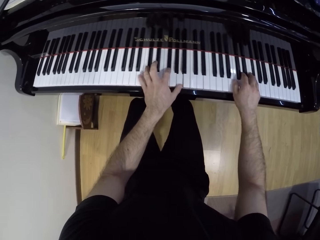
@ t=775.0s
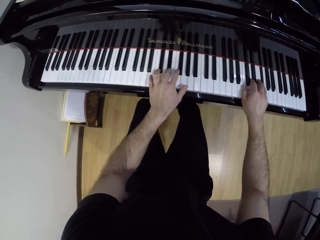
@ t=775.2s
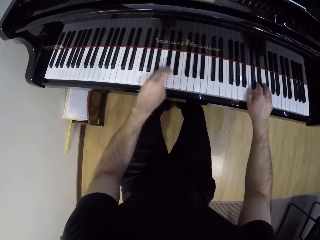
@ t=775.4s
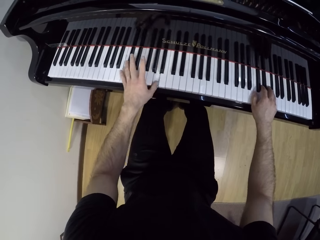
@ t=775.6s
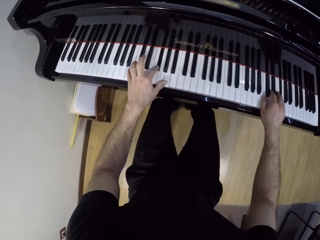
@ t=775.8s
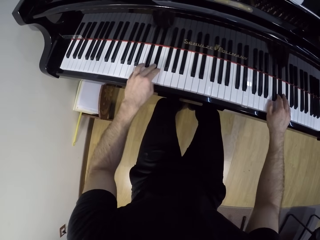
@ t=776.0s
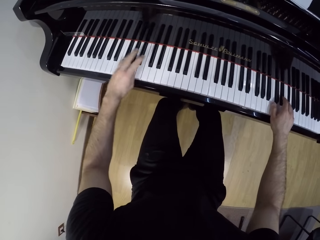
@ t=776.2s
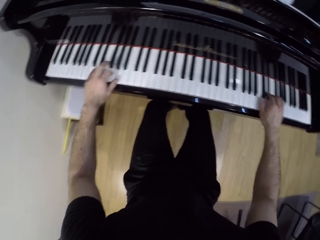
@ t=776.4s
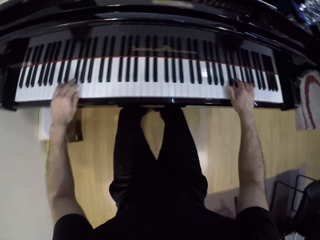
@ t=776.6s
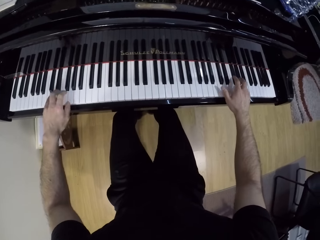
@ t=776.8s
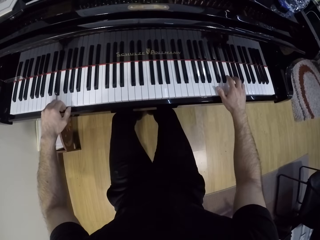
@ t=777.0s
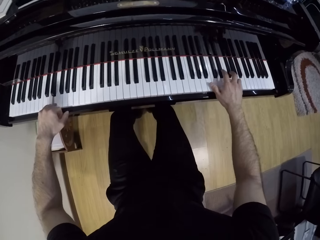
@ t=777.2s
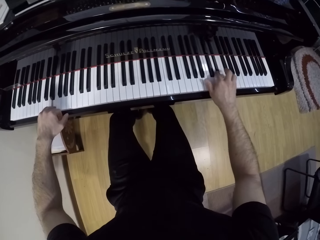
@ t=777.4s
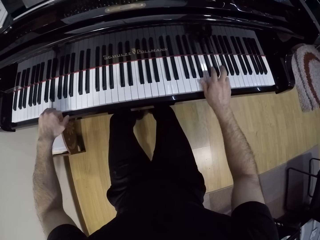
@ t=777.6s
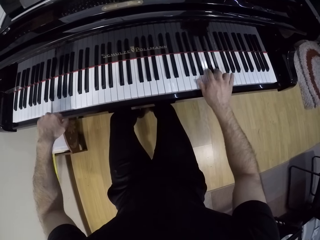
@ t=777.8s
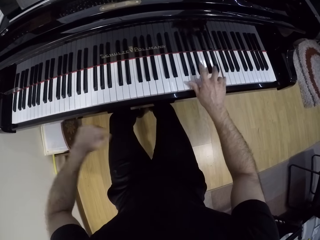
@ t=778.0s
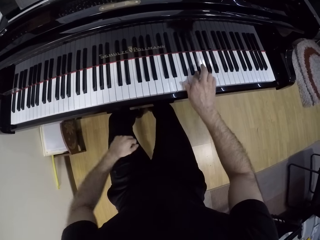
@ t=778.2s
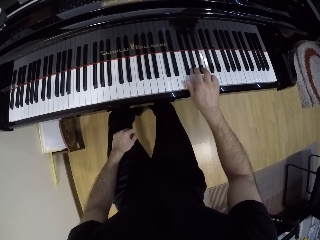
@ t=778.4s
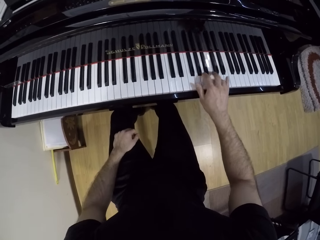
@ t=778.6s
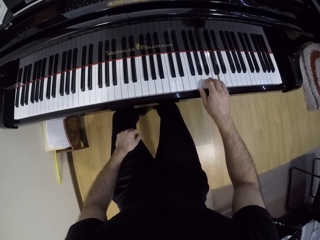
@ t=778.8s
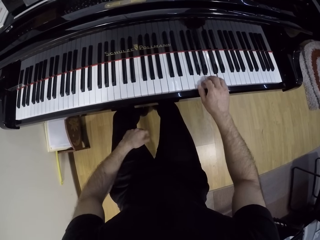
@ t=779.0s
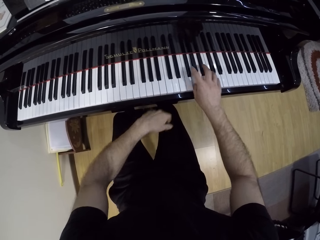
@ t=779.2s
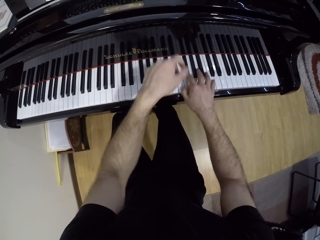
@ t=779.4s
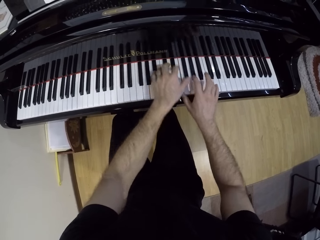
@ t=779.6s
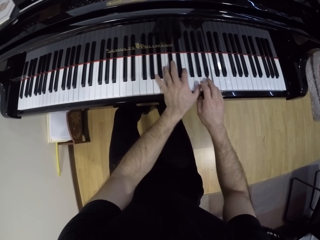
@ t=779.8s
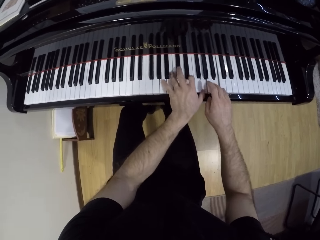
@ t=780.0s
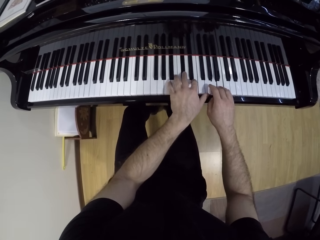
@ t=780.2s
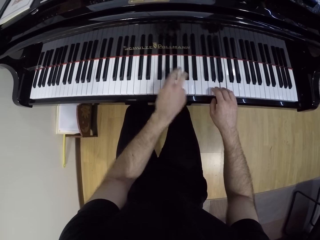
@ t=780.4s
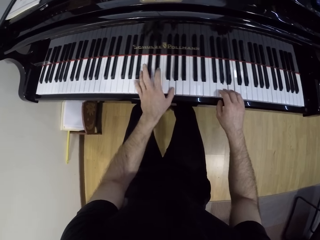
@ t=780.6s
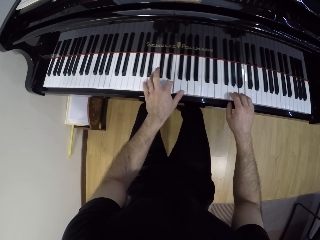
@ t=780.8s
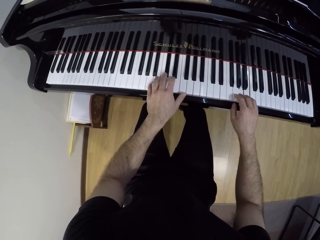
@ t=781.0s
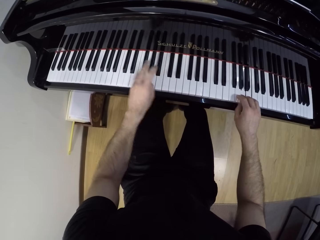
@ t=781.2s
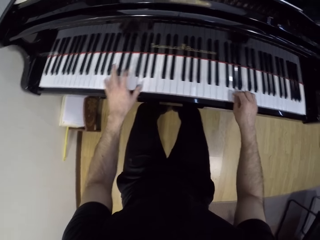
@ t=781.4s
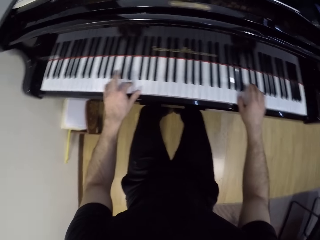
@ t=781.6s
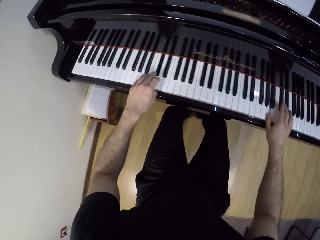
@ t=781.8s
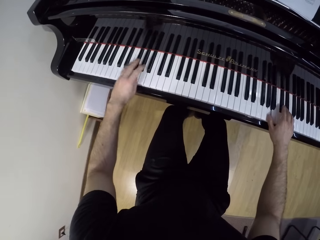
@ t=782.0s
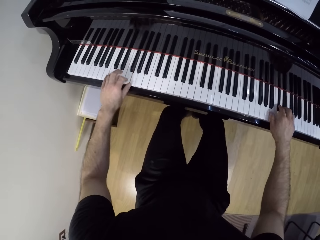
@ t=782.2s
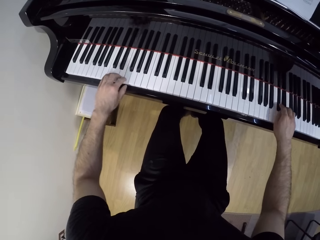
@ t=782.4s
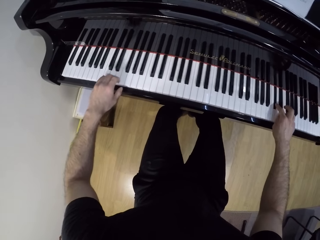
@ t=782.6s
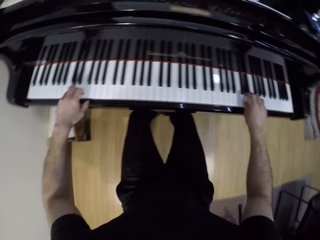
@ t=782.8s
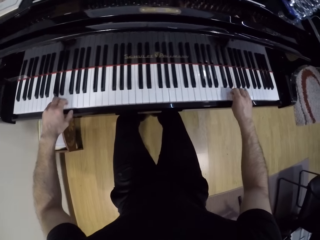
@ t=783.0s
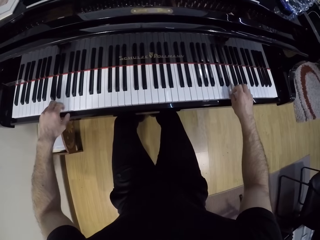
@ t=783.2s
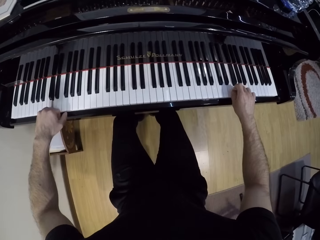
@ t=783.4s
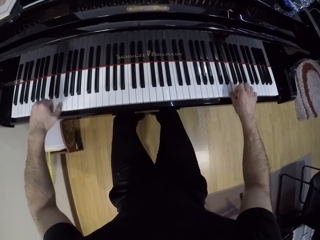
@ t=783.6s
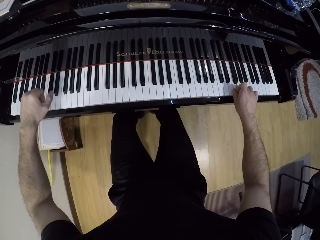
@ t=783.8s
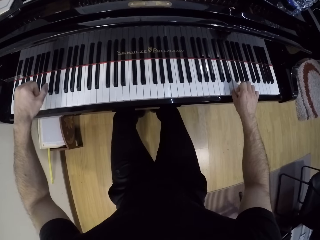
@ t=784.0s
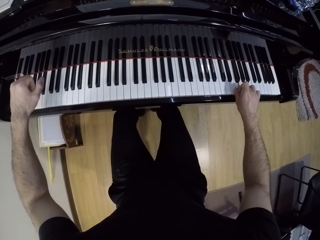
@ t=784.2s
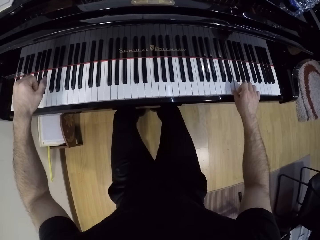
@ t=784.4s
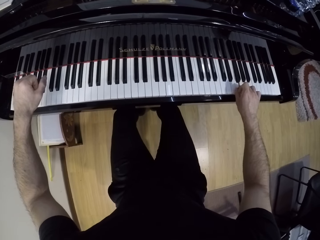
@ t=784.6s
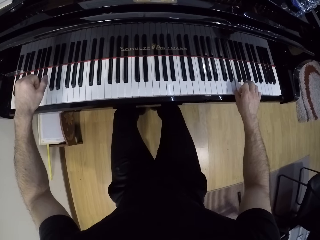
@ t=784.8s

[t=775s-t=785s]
The camera wearer plays the piano with his right hand. He plays the piano with both hands.

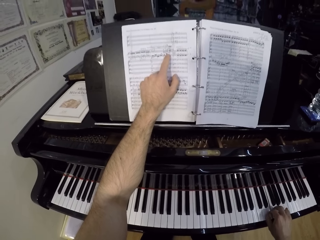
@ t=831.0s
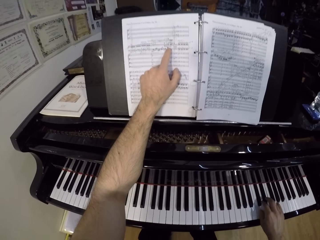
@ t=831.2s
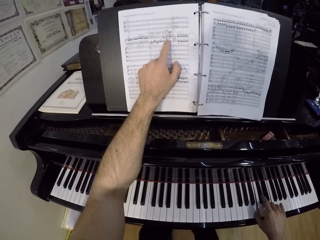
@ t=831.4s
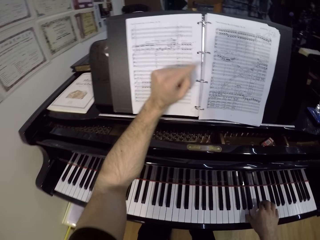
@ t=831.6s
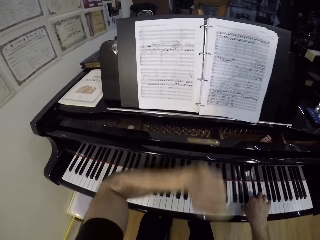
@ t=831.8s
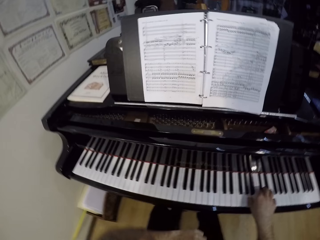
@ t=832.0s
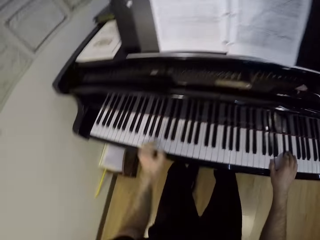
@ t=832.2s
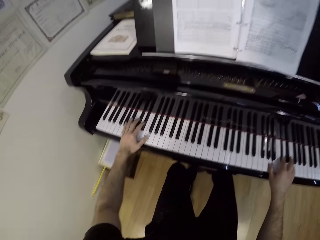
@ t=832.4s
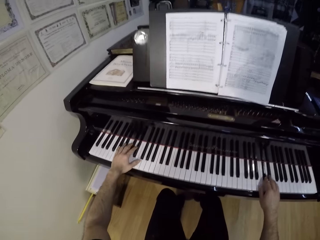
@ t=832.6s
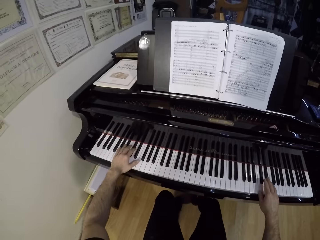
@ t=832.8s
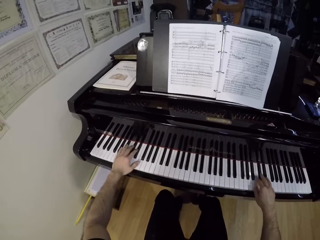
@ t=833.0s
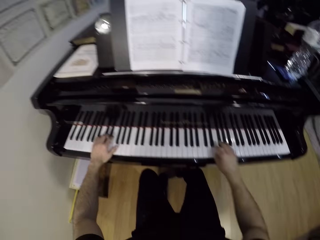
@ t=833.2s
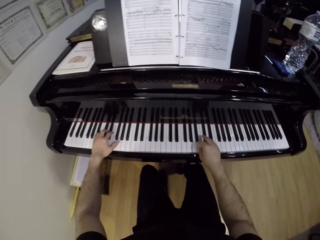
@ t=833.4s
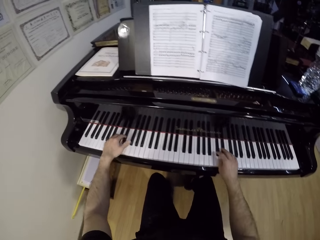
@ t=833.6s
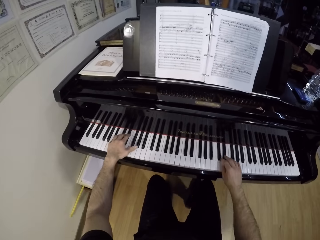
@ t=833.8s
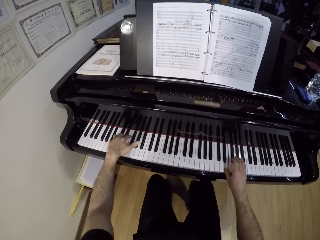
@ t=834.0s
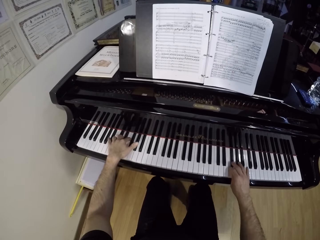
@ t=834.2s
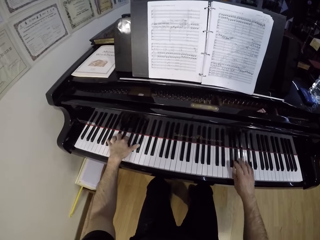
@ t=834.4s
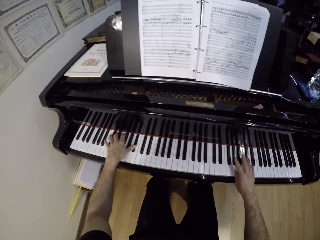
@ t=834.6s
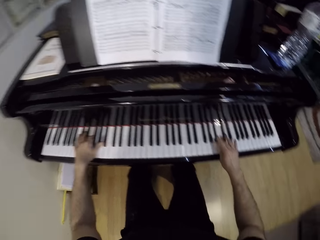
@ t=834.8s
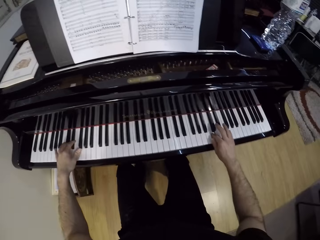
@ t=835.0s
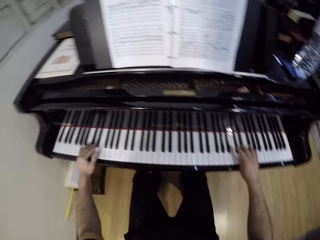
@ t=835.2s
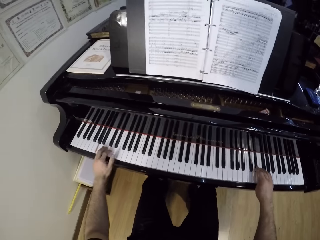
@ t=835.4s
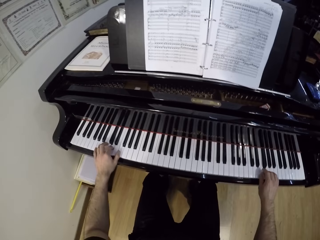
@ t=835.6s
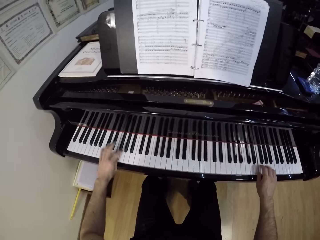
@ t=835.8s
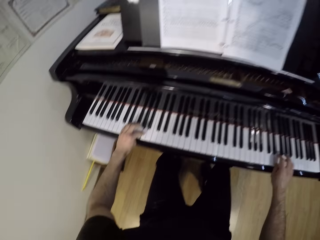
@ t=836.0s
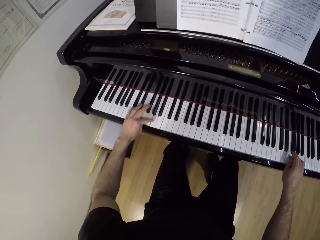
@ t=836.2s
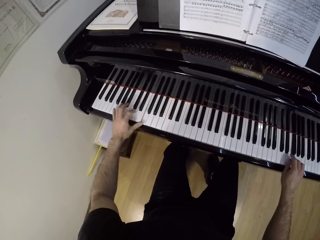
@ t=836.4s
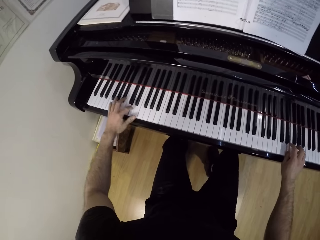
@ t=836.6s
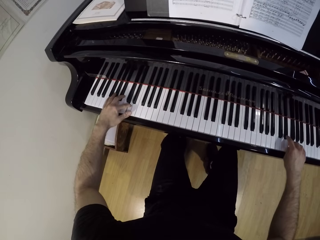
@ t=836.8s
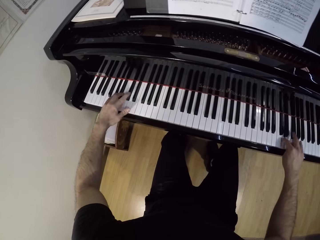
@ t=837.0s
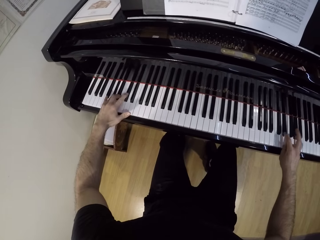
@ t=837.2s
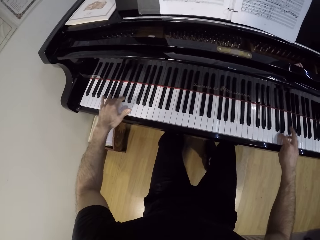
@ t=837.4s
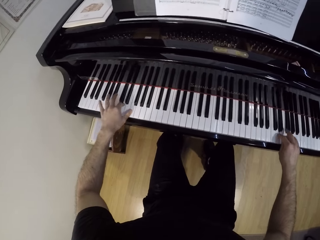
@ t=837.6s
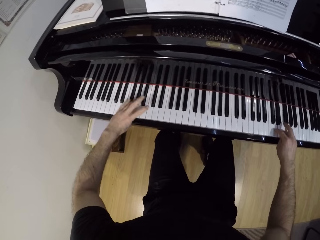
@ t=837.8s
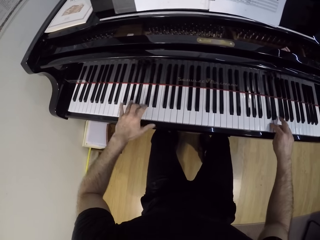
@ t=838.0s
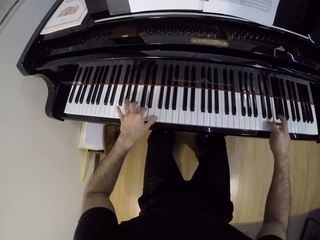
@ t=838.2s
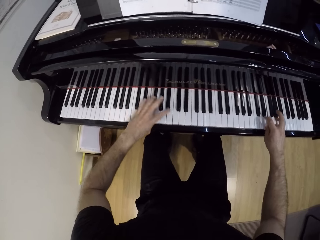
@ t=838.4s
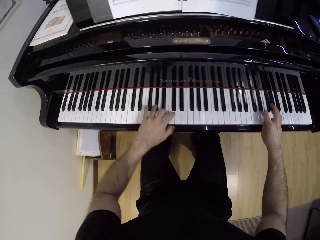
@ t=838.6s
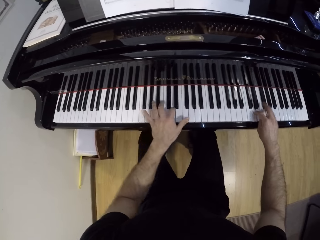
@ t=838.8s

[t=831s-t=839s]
The camera wearer plays the piano with both hands.

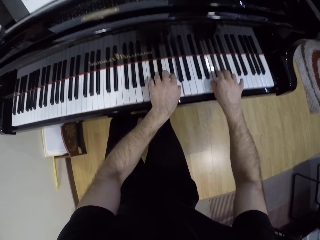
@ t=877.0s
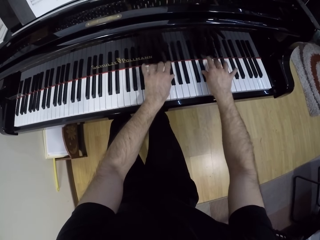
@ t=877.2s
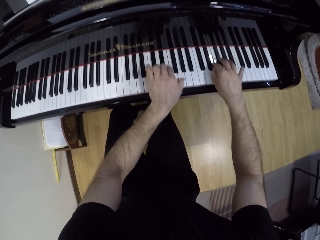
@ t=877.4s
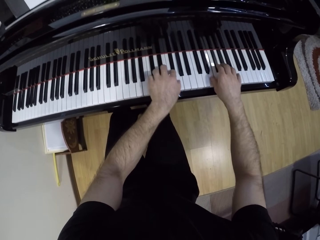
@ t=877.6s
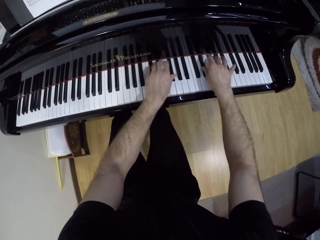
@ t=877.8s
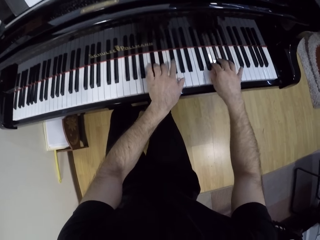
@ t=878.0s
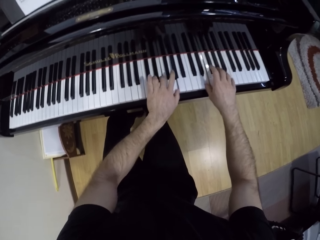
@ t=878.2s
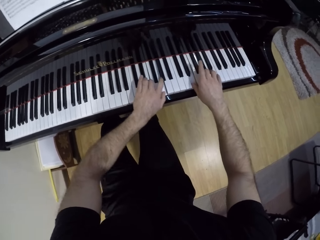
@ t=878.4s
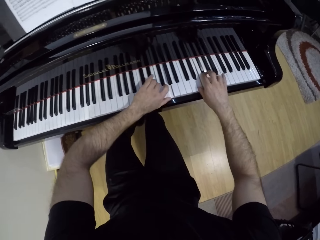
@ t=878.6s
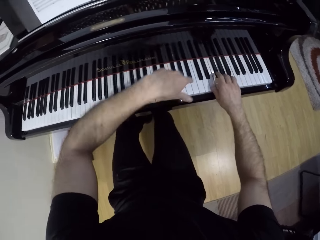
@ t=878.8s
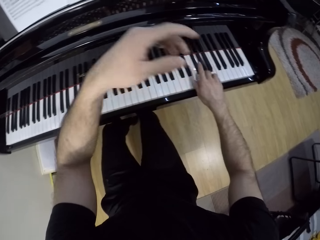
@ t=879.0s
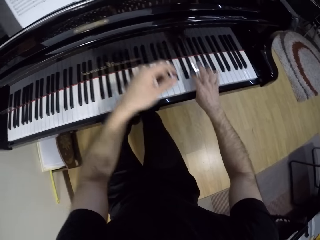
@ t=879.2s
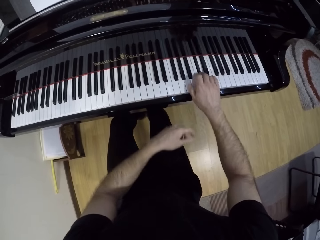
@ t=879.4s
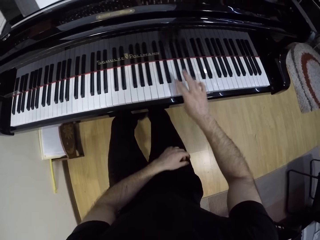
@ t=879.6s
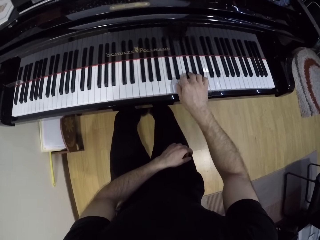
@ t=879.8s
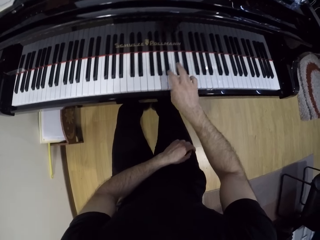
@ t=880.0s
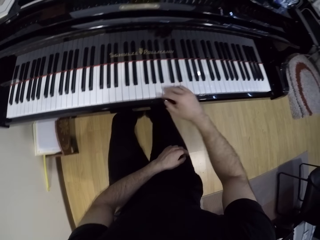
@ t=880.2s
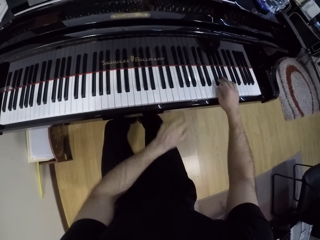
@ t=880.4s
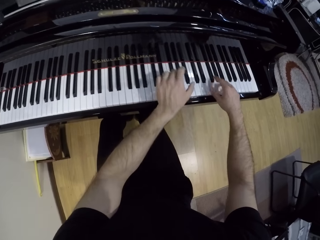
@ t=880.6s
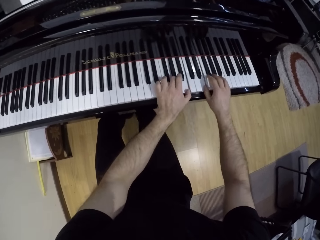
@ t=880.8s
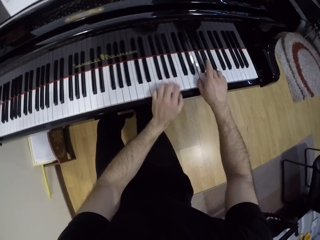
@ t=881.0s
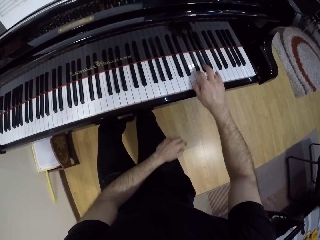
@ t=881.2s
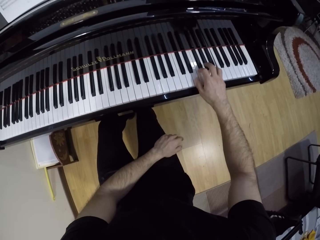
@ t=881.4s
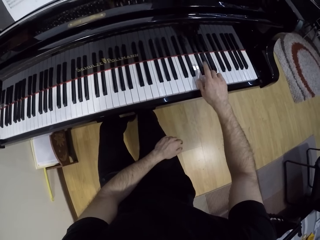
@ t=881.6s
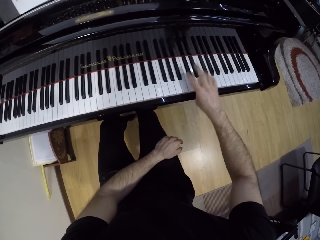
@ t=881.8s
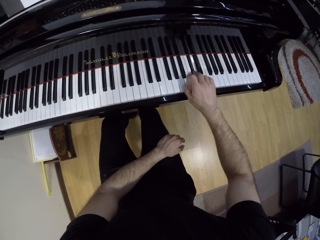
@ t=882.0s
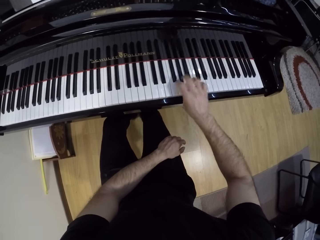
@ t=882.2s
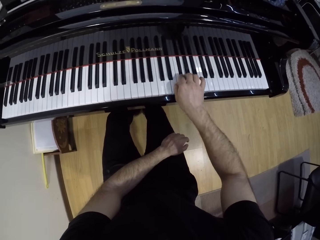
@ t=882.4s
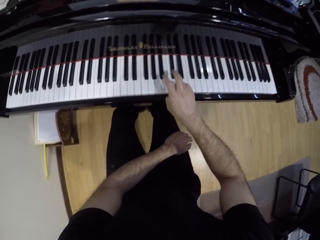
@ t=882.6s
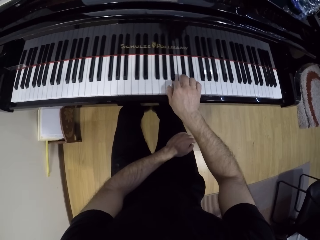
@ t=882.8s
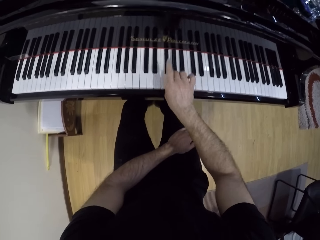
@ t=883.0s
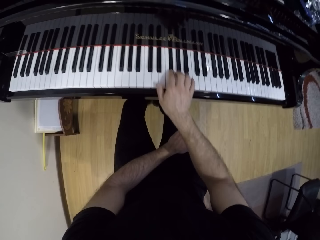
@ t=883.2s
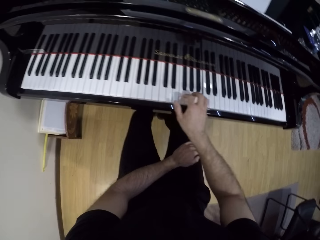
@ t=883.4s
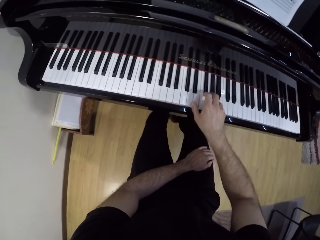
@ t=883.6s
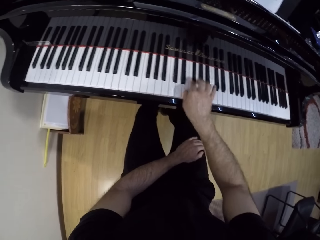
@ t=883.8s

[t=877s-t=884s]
The camera wearer takes his left hand from the piano. He plays the piano with the right hand. He plays the piano with both hands. He takes his left hand from the piano.
